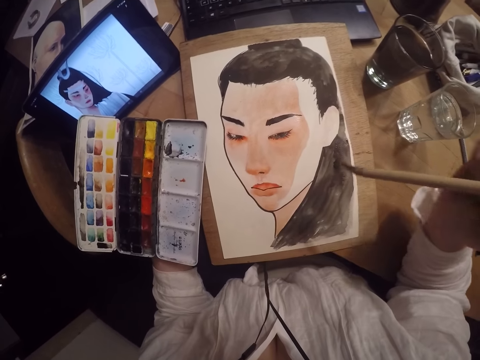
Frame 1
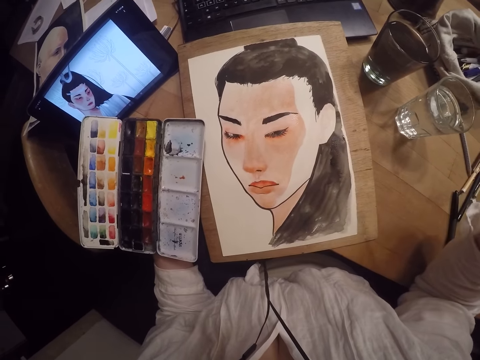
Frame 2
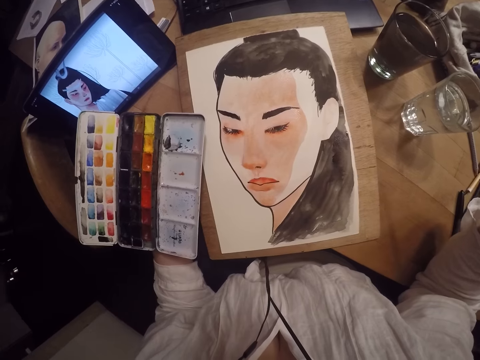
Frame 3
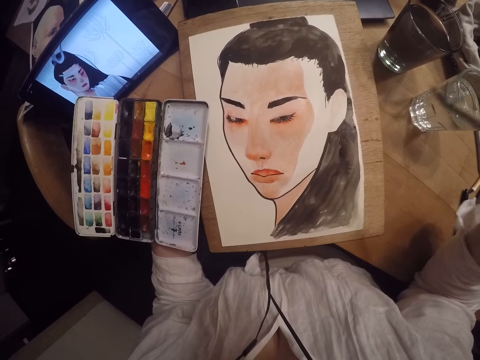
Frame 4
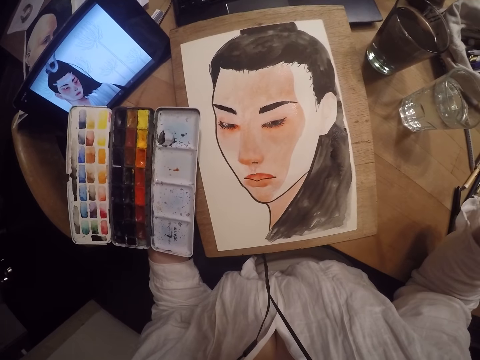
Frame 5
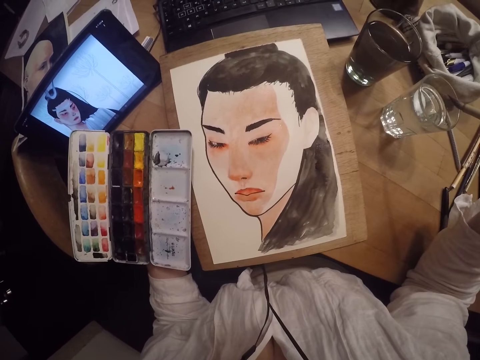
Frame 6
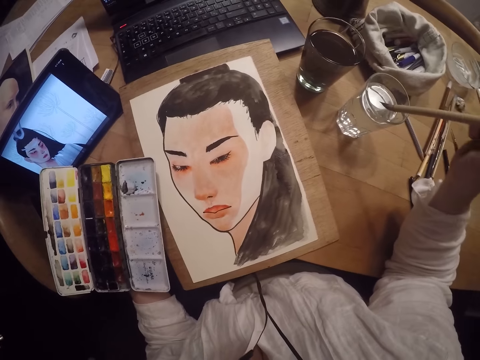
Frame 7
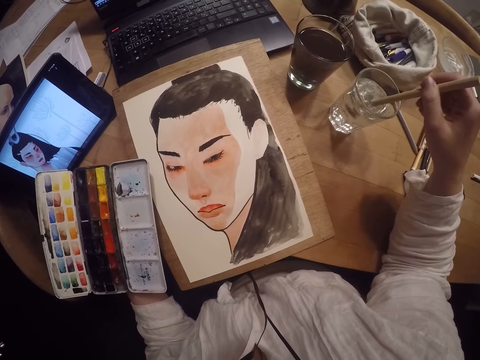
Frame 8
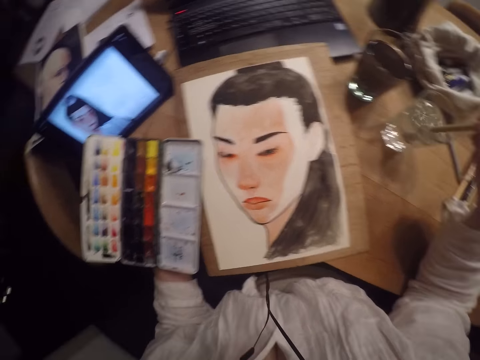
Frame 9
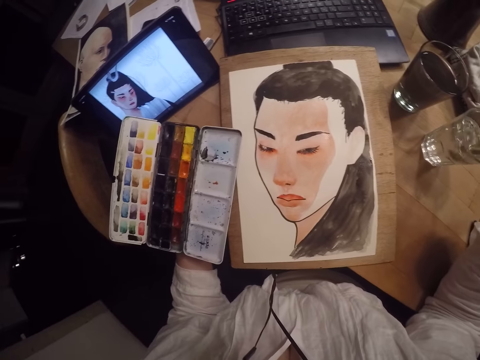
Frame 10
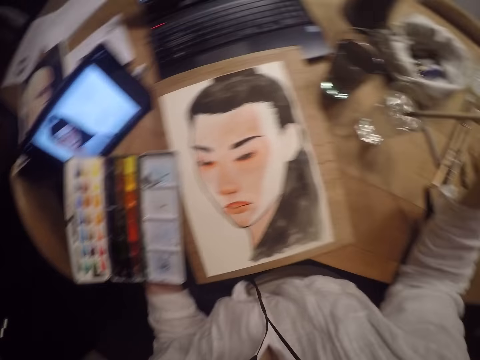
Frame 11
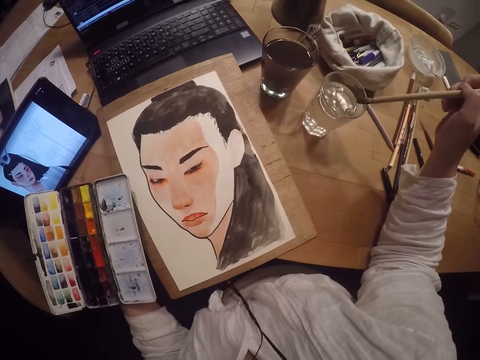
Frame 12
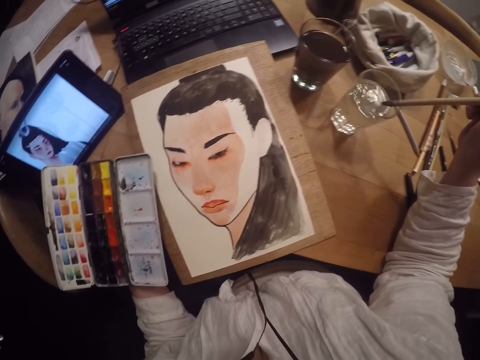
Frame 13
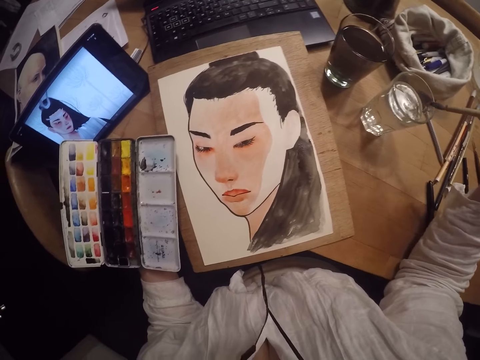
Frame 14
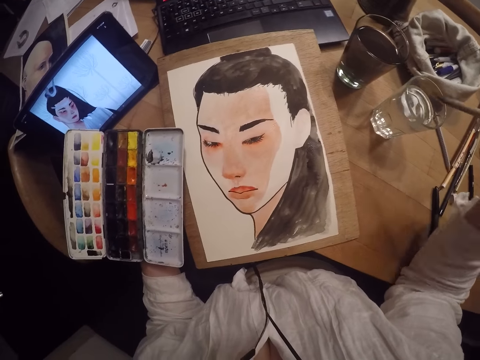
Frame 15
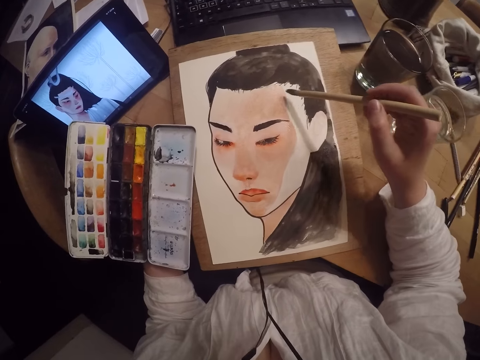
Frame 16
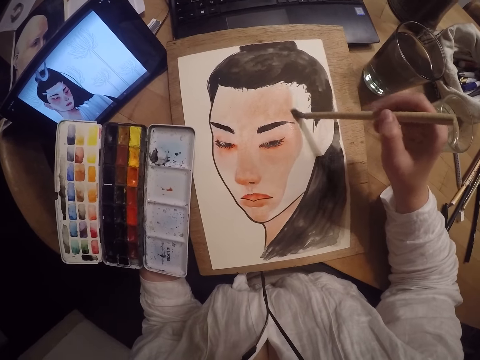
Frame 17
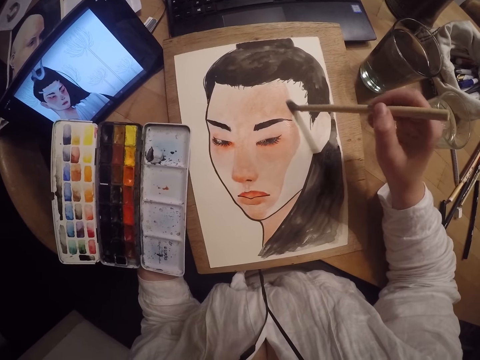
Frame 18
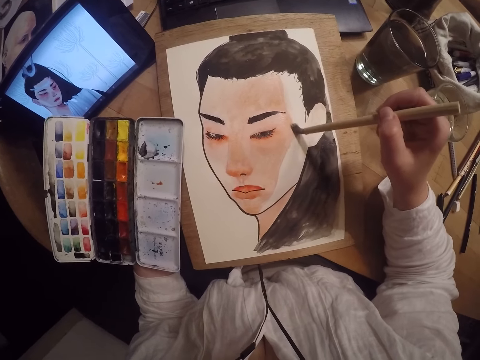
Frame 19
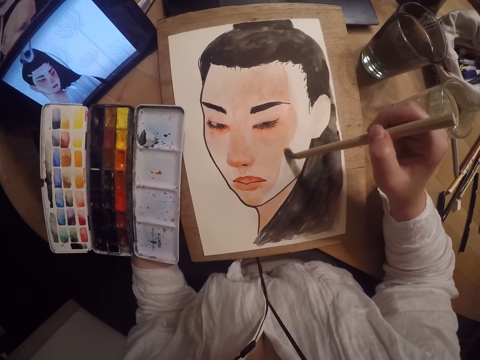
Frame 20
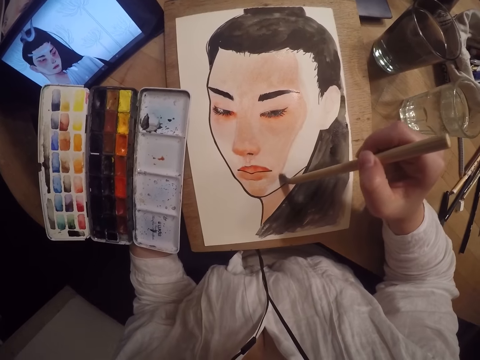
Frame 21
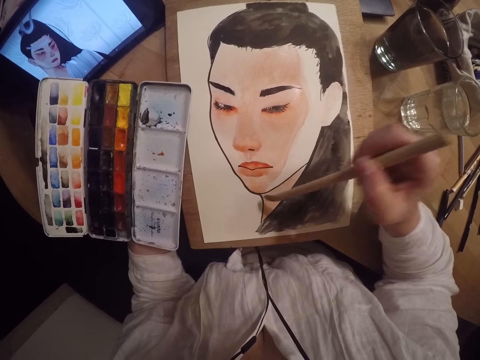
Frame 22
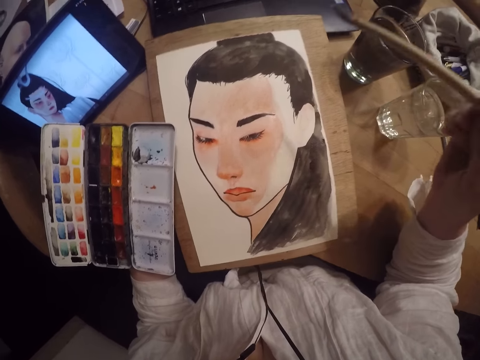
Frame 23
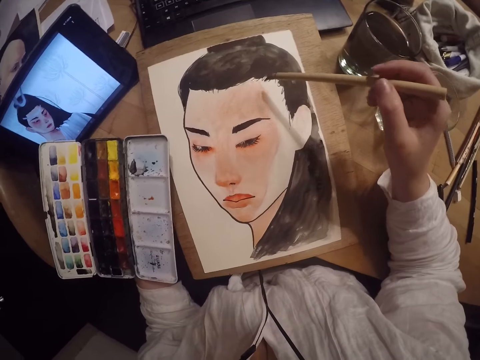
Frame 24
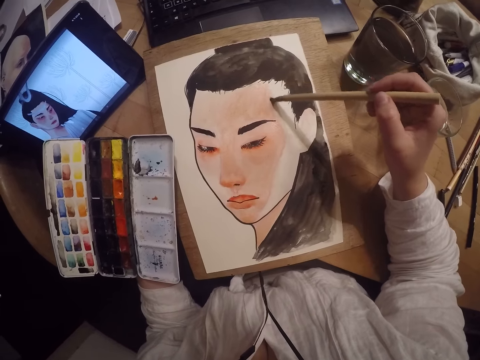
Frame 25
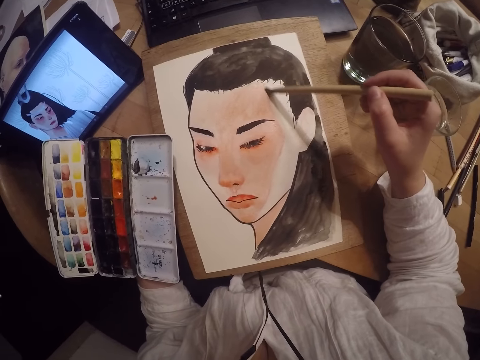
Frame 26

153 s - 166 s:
The camera wearer looks at the painting. They dip the paint brush in the glass cup with water. They stir the art brush in the glass. They scrape excess water from the brush off the edge of the glass cup. They paint the drawing.

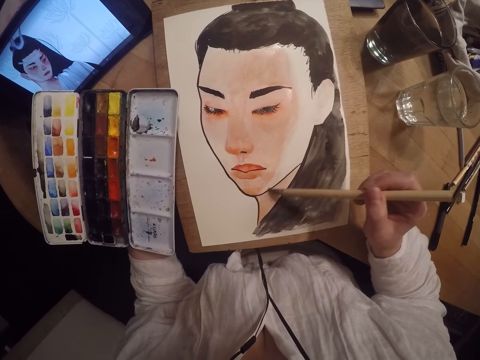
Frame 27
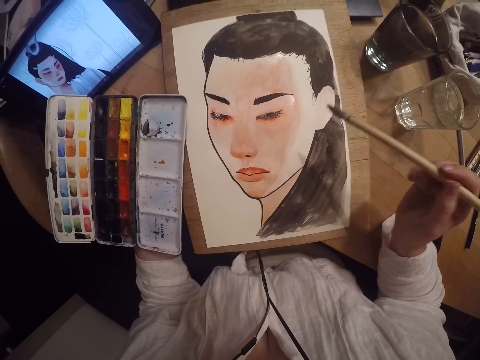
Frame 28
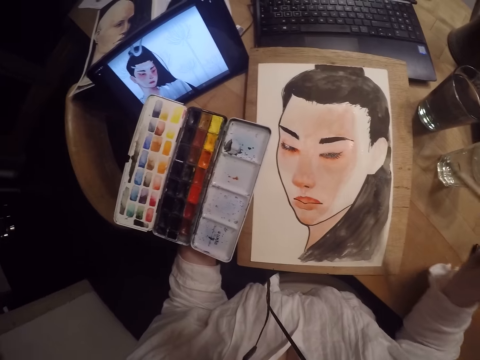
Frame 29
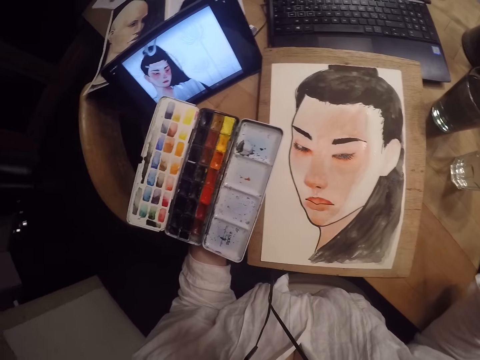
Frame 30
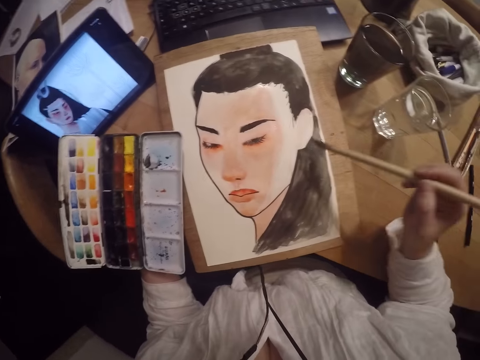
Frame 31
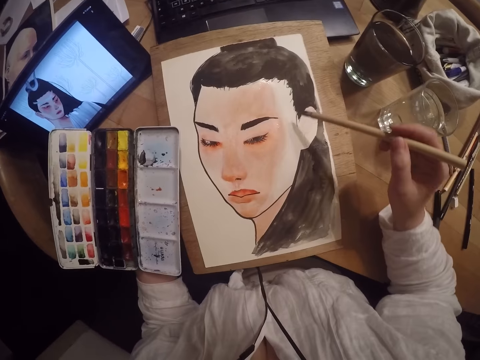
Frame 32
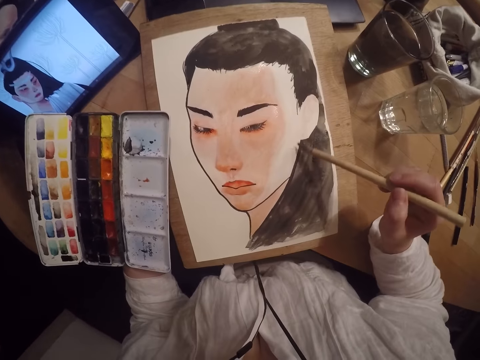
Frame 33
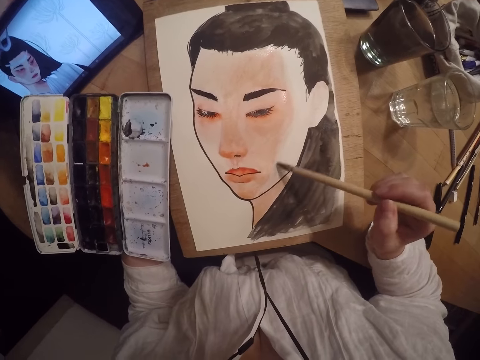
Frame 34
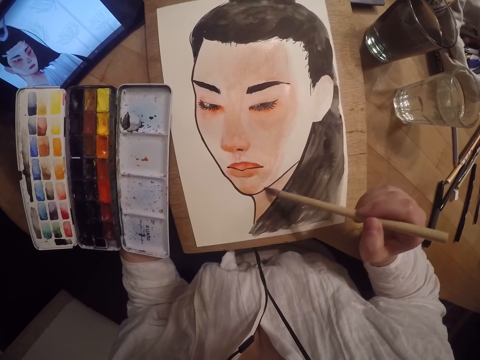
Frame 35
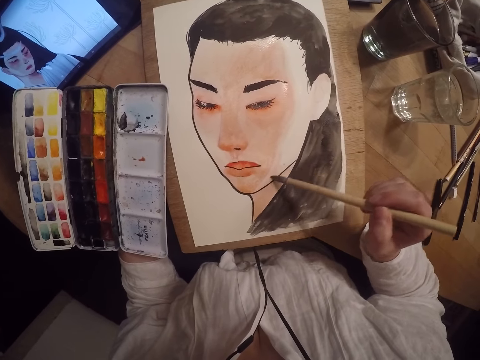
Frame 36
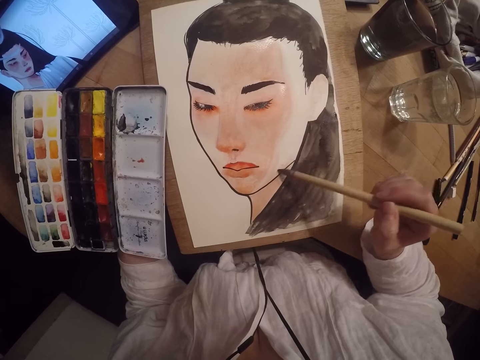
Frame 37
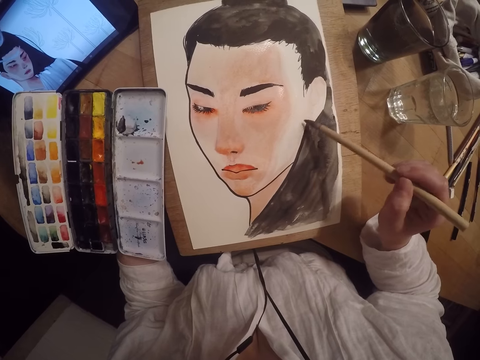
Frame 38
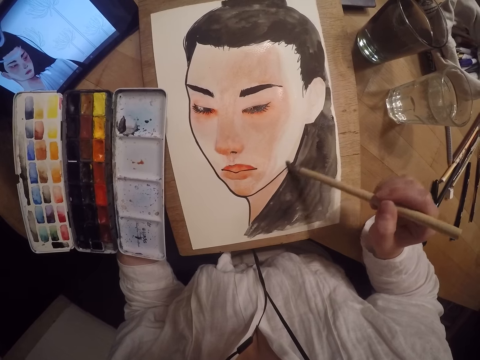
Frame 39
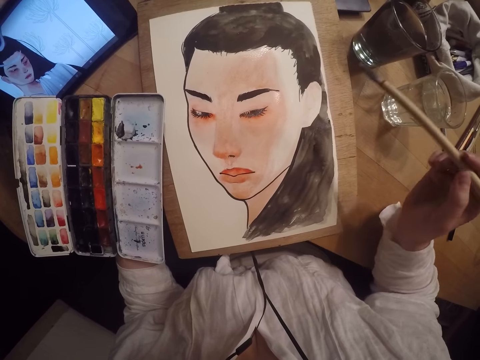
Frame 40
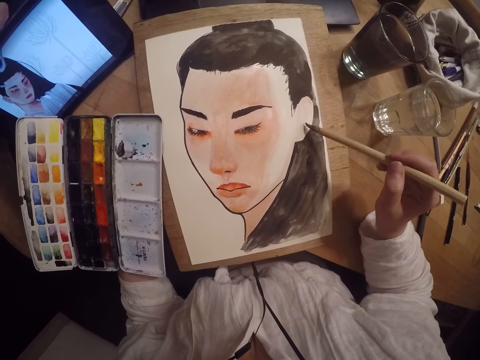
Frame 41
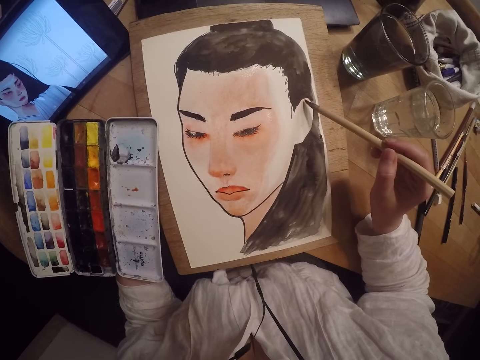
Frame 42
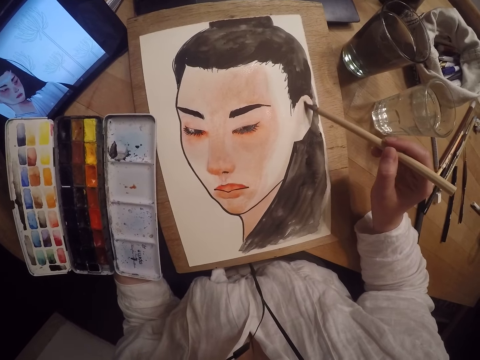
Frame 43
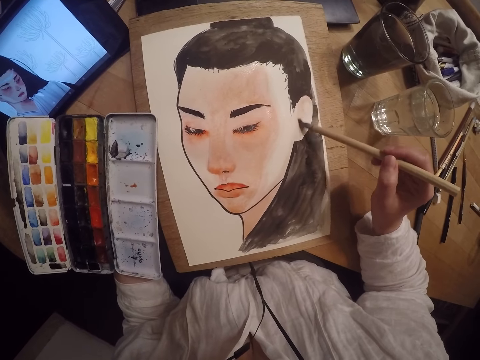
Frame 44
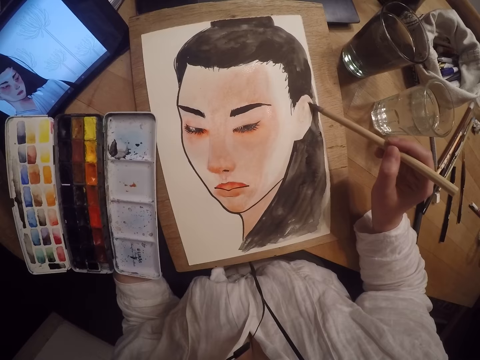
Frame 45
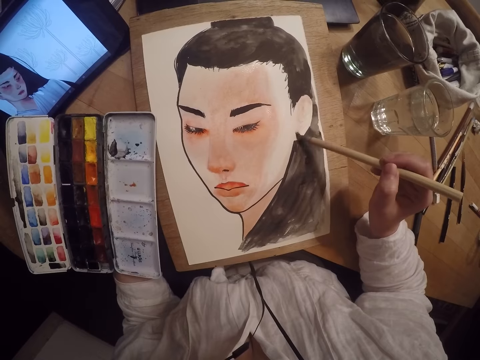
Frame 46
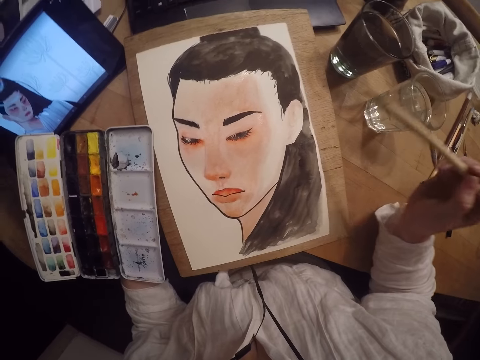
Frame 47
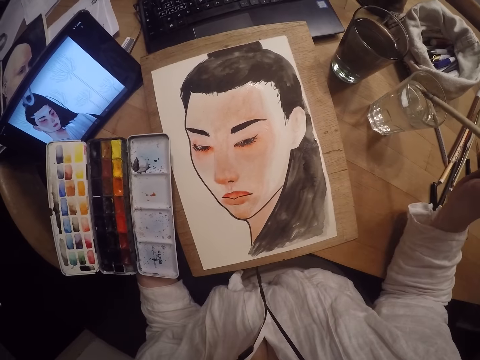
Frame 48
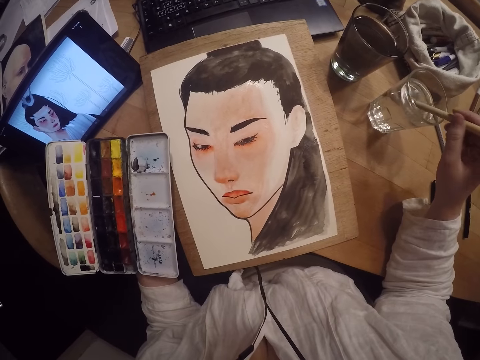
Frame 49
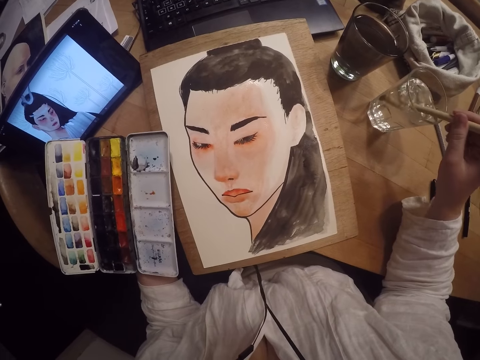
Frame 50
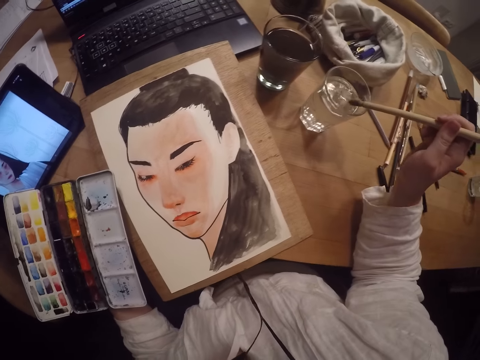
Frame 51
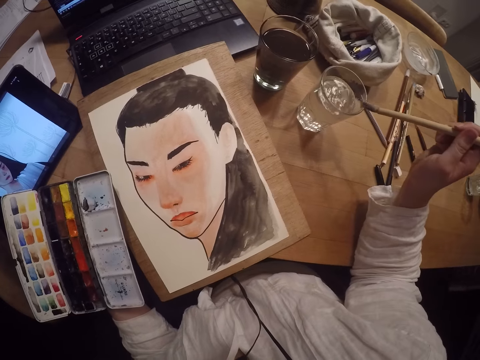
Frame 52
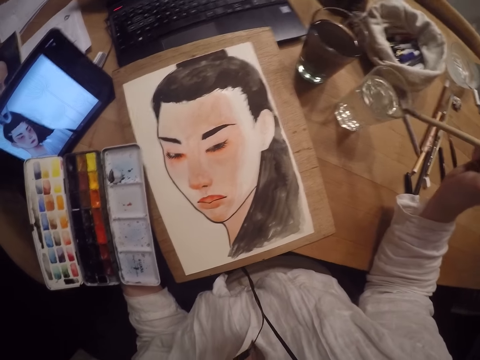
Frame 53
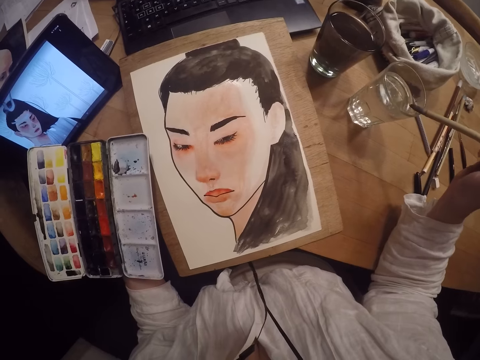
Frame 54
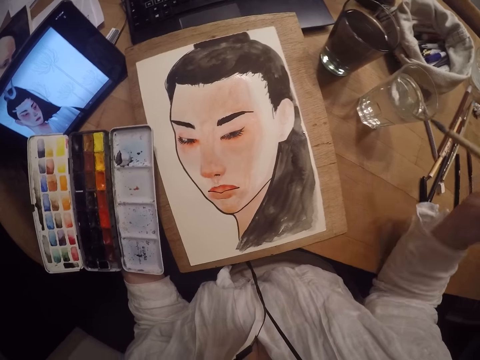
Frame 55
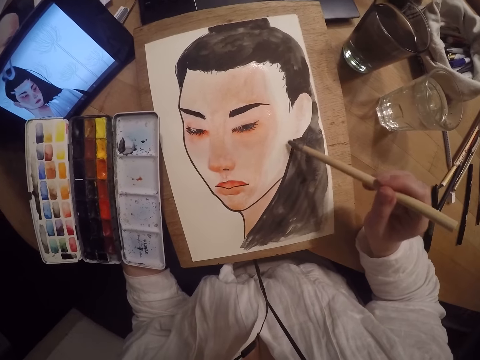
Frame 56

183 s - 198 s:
The camera wearer looks at the painting. They paint the picture. They dip the paint brush in the glass cup with water. They stir the art brush in the glass. They scrape excess water from the brush off the edge of the glass cup. They paint the drawing.
